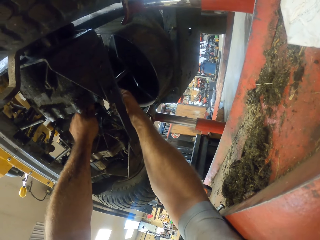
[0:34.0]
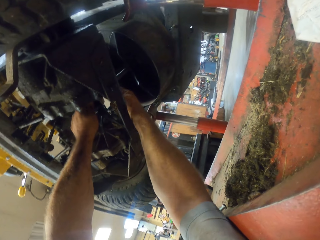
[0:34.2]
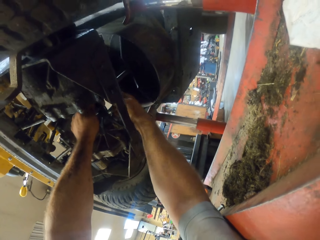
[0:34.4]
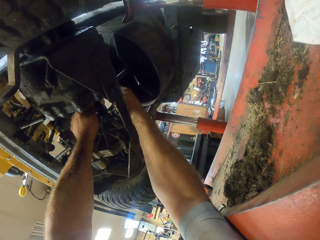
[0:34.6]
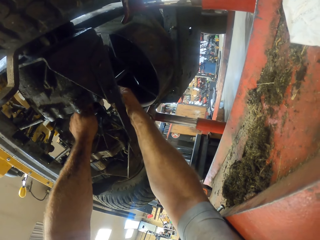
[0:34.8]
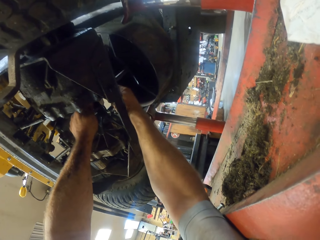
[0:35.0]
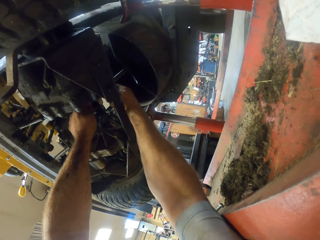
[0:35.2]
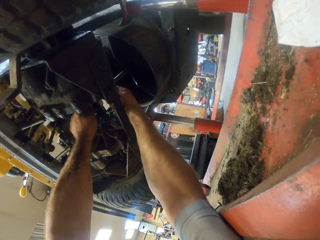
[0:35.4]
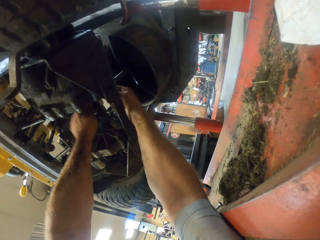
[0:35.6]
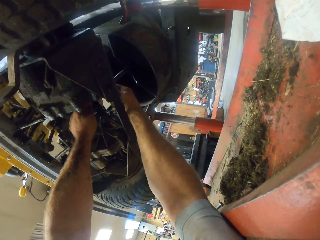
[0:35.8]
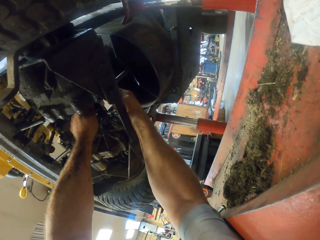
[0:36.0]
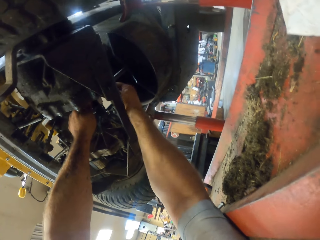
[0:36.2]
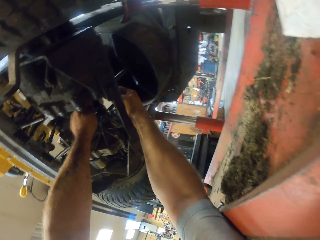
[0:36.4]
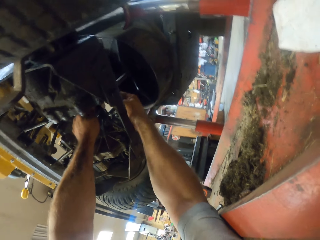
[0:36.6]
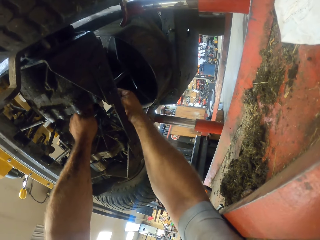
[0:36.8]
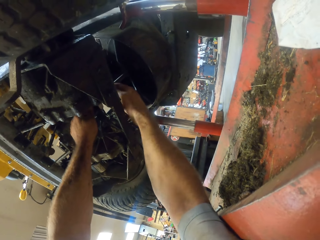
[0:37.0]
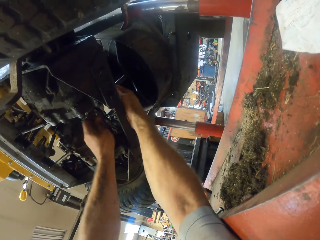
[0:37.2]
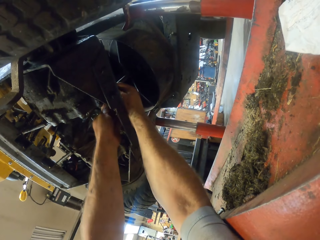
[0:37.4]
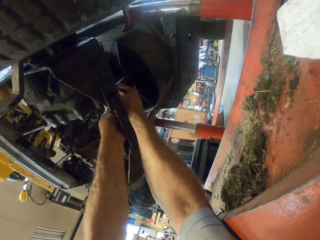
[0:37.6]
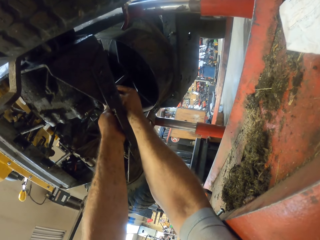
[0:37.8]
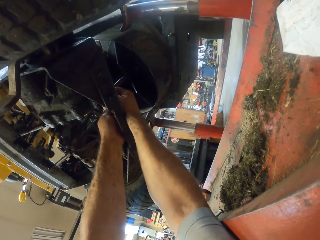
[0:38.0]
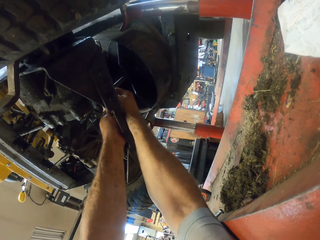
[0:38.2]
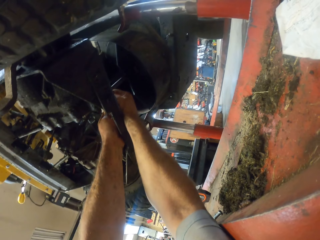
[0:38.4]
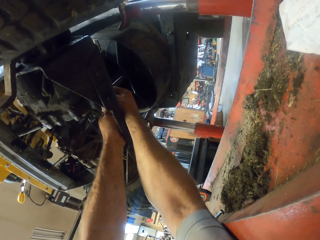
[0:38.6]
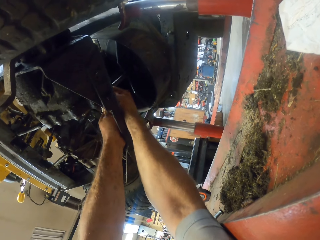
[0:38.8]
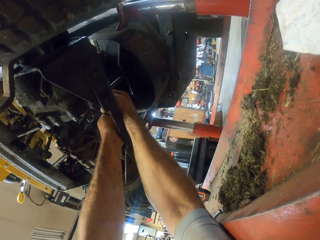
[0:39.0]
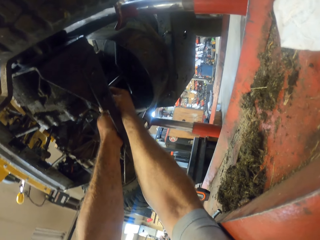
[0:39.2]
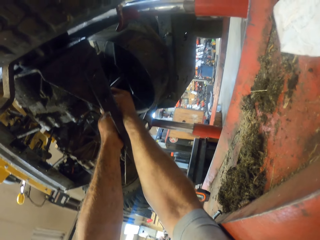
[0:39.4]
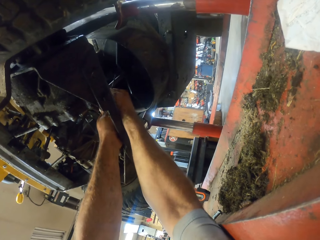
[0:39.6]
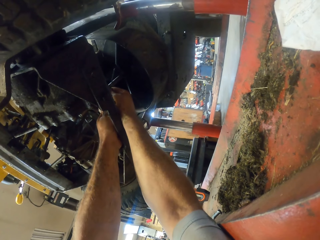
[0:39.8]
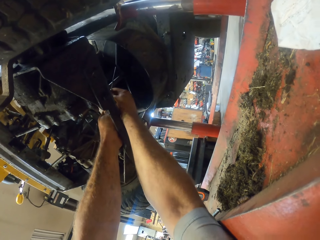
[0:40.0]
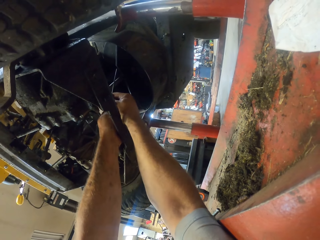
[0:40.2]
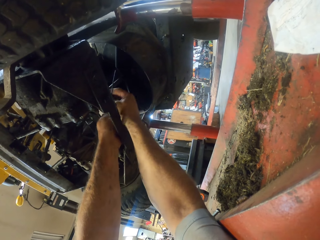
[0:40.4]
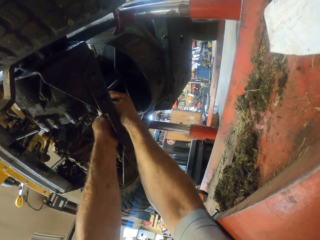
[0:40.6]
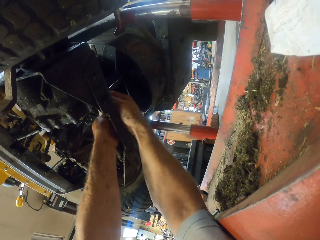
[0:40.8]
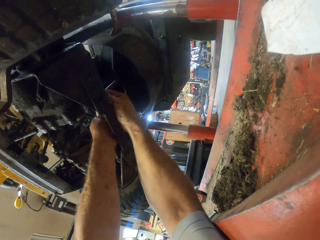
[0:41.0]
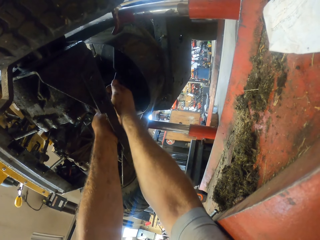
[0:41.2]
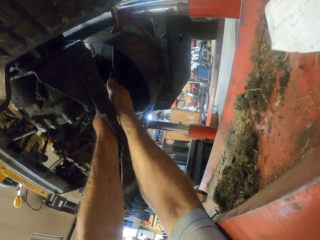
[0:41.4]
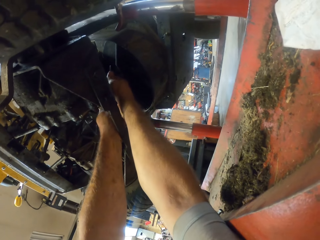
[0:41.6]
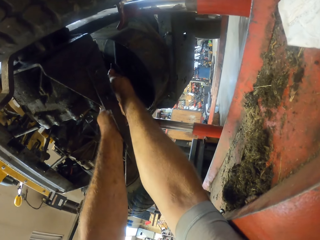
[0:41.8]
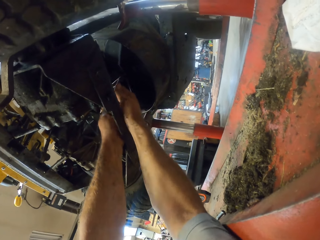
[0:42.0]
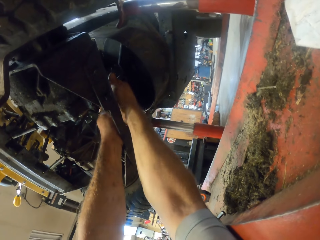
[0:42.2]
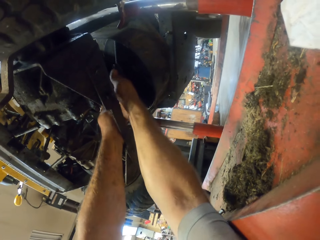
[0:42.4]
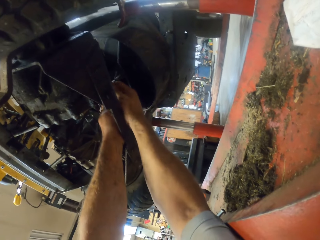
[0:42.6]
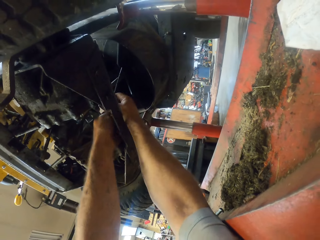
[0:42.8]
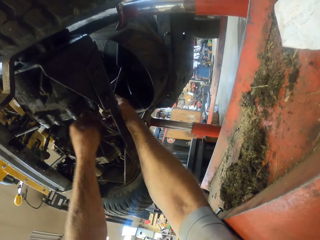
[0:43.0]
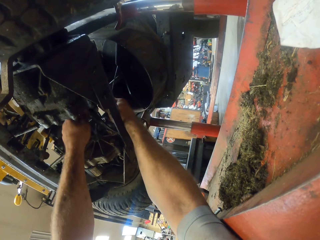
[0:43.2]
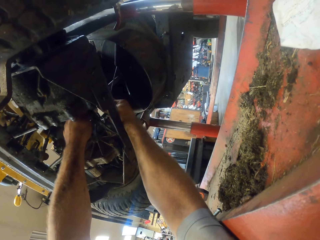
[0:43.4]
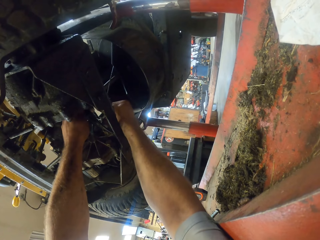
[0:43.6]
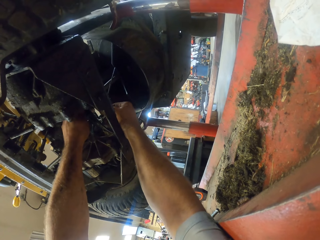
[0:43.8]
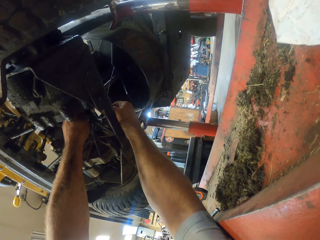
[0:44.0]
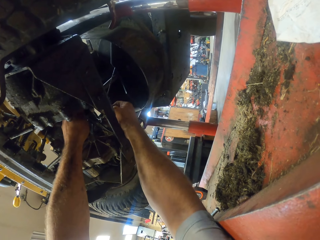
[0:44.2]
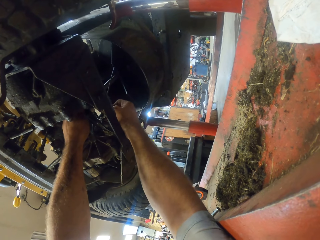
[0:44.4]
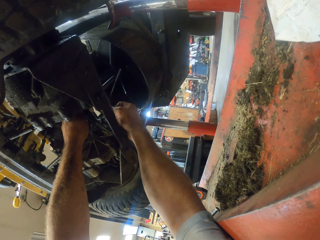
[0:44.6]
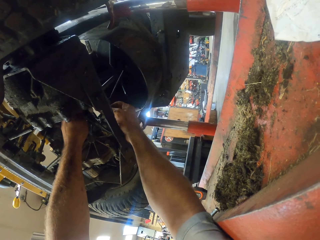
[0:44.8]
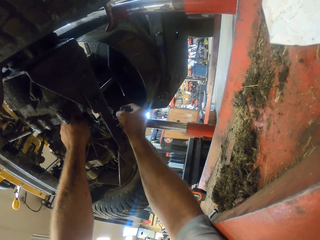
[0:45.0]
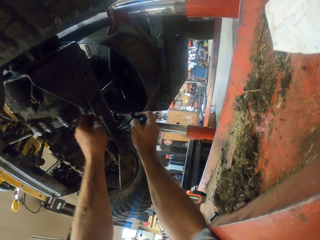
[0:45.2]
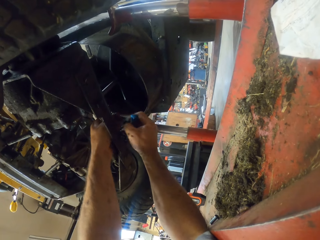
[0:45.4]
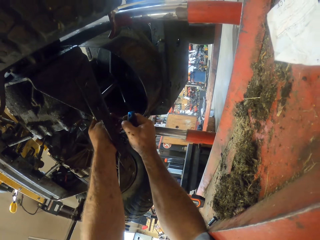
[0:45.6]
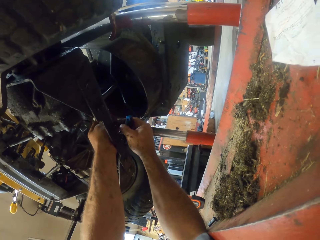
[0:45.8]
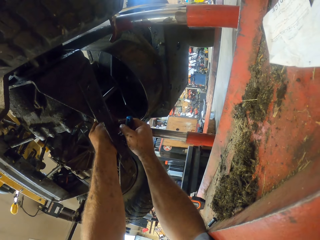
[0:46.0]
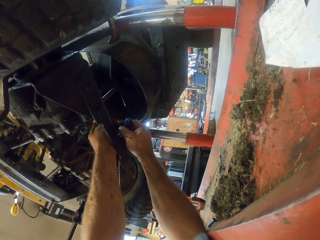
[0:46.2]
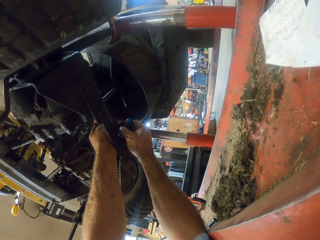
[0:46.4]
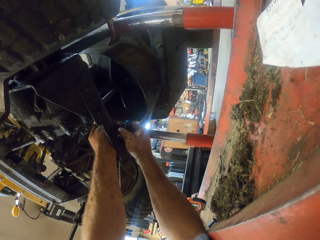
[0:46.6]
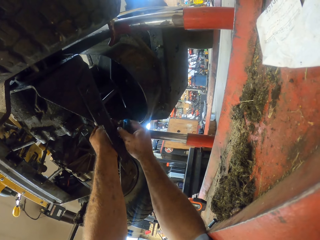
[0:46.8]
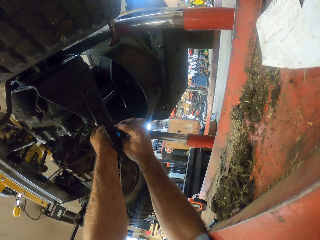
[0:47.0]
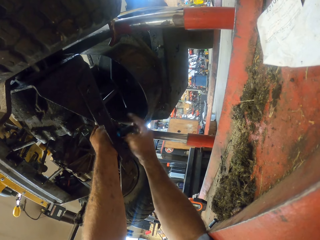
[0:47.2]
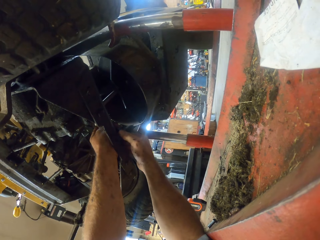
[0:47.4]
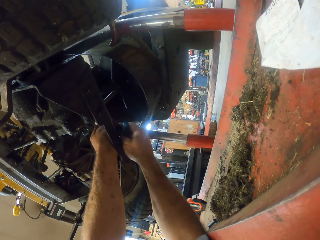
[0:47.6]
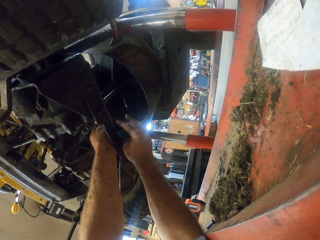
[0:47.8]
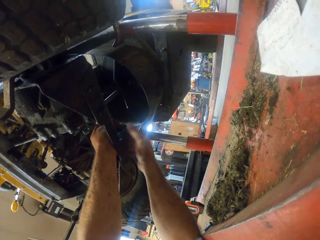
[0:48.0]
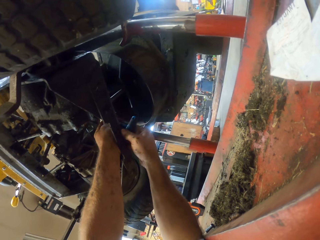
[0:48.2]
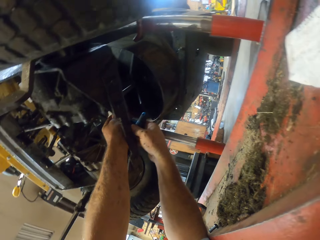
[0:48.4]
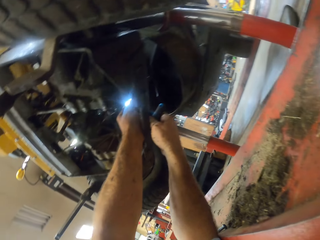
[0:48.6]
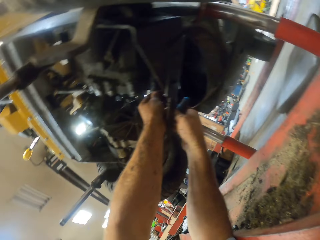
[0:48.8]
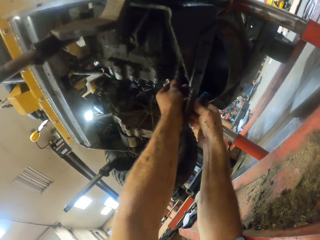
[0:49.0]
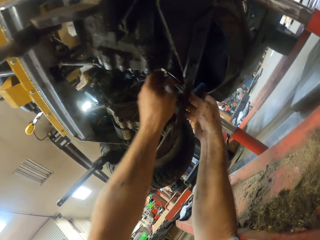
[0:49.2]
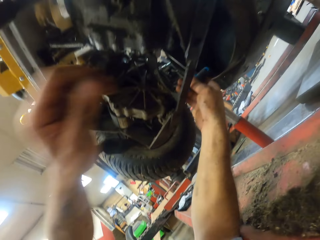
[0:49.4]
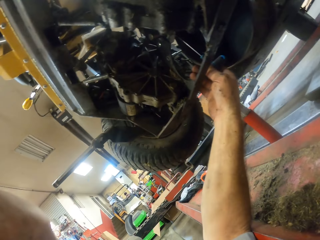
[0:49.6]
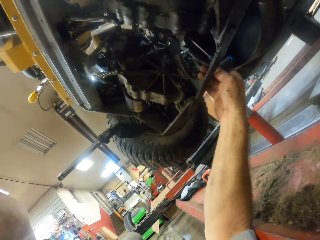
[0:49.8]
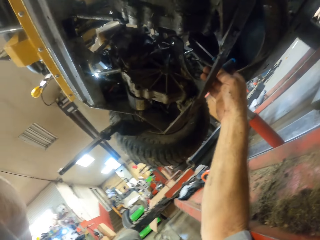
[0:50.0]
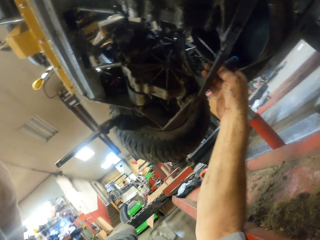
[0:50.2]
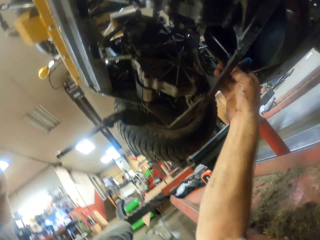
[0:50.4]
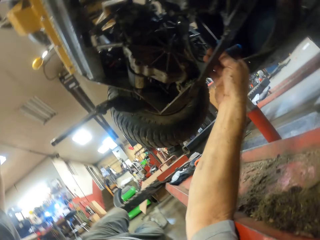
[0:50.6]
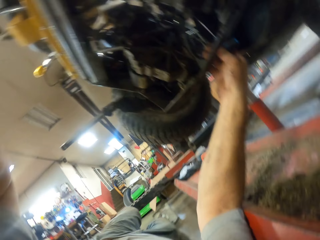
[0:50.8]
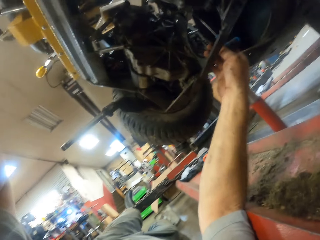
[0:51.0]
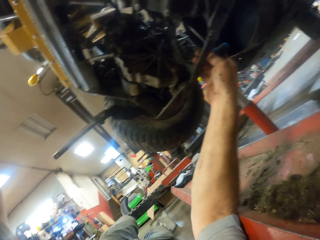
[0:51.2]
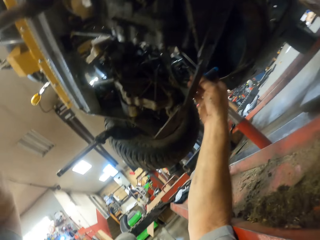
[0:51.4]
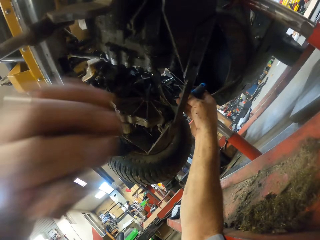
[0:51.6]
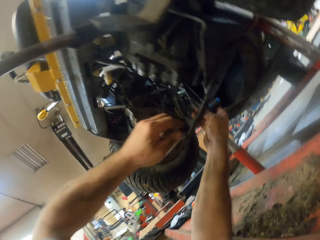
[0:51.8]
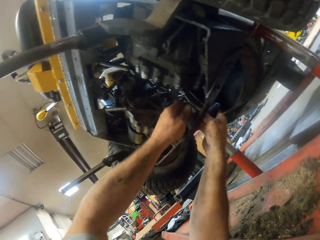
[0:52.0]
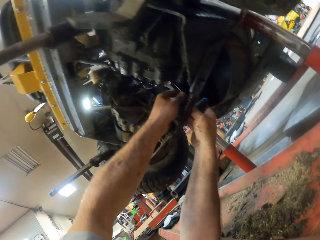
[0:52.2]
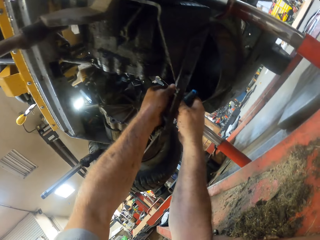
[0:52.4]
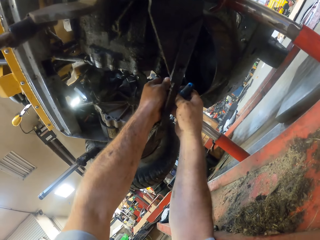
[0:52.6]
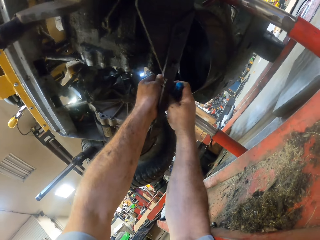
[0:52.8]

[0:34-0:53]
The camera wearer adjusts something with a gimlet. He adjusts something with the gimlet again. He pulls the gimlet. He adjusts something with the gimlet. He handles a camera. He works on the lawnmower with the screwdriver in both his hands.

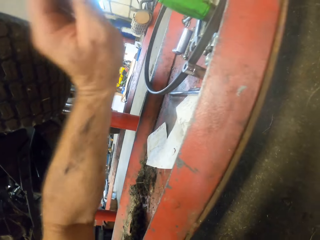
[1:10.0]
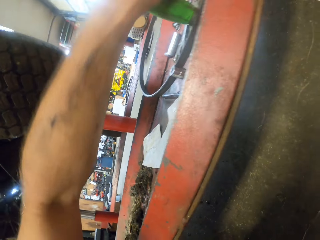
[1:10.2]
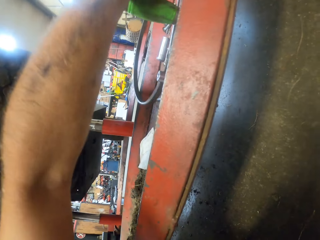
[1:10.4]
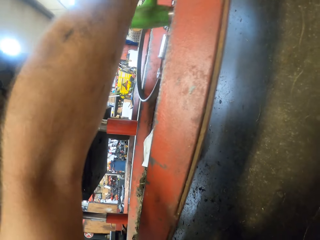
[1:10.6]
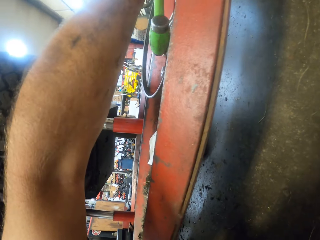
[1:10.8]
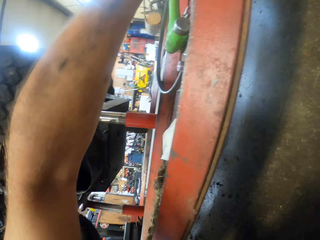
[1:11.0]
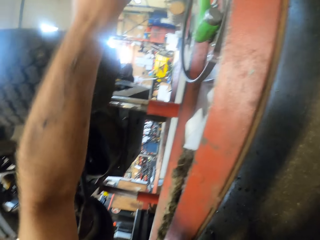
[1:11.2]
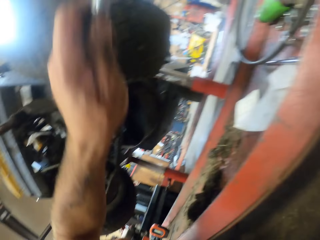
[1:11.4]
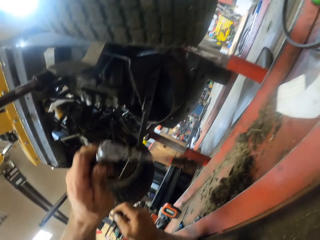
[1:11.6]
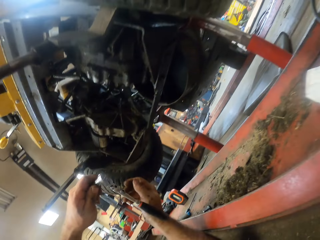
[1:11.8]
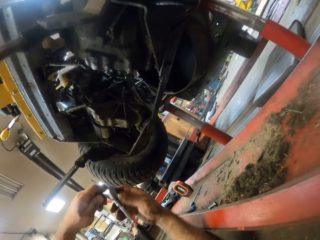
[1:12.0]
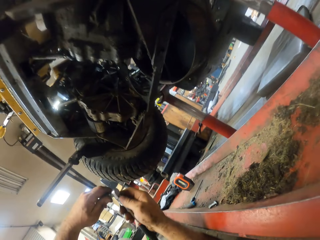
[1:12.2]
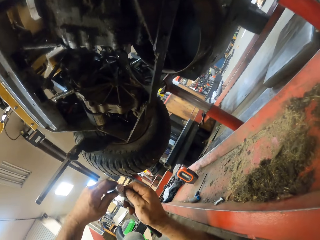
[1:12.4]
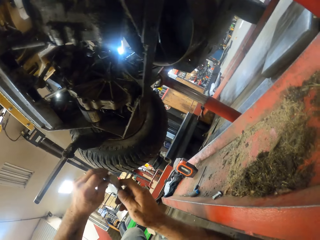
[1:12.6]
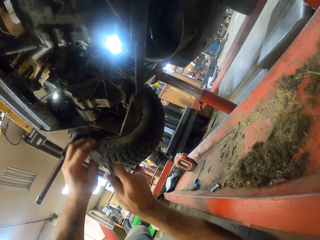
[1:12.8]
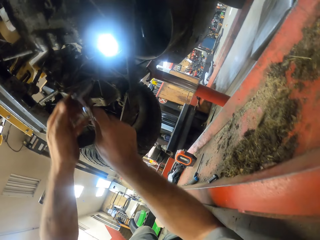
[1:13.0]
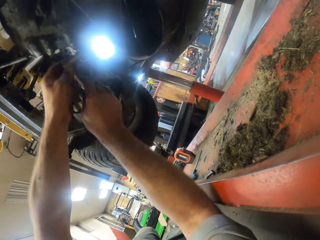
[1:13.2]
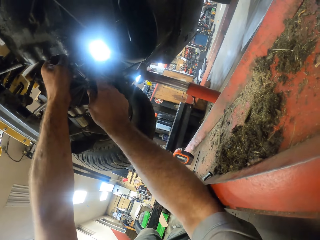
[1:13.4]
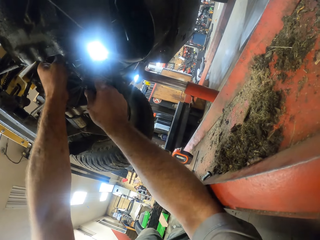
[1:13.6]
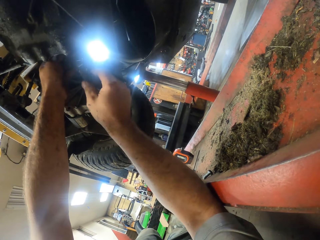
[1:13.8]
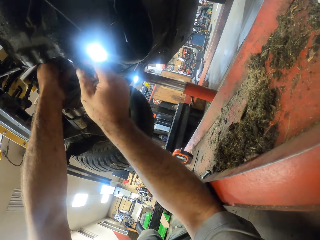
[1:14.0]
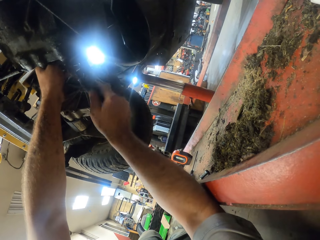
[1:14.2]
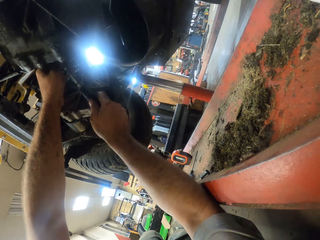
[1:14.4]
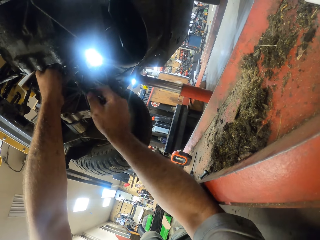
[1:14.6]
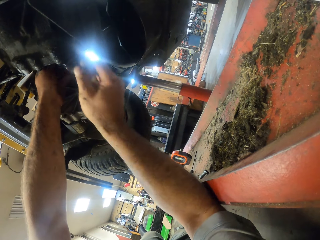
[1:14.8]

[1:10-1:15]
The camera wearer holds a wheel wrench in his left hand. He picks up a spanner. He holds the wheel wrench in both his hands. He works on the lawnmower with the wheel wrench in both his hands.
